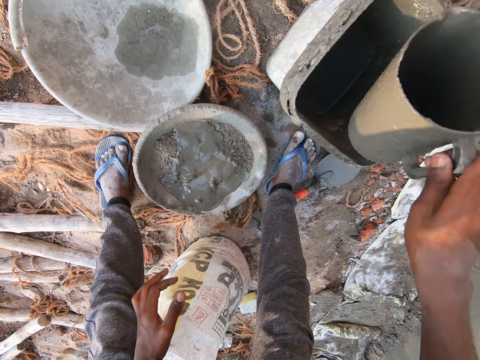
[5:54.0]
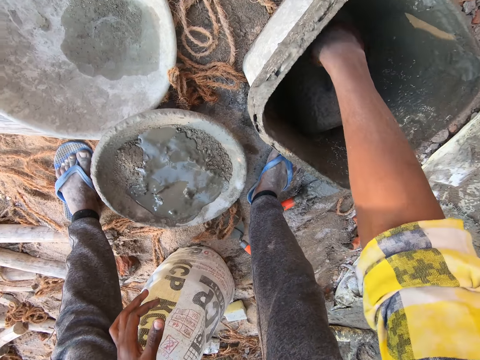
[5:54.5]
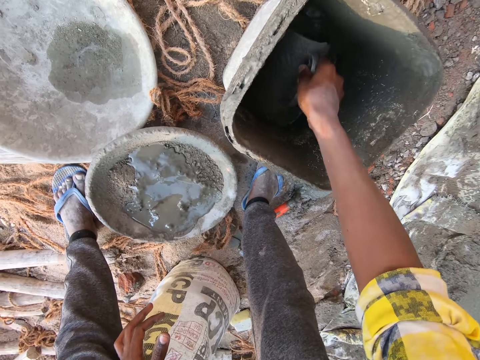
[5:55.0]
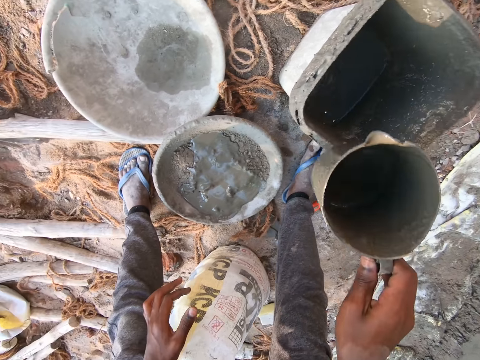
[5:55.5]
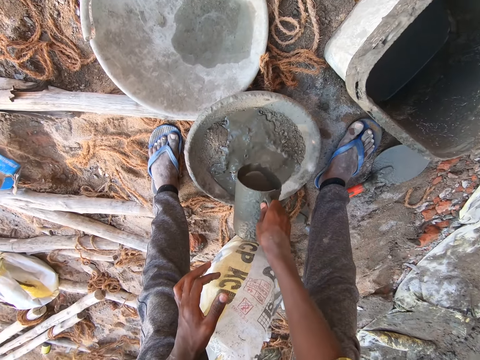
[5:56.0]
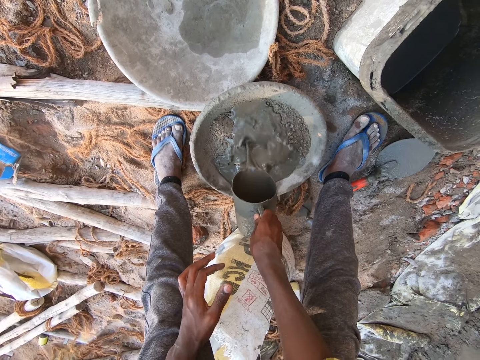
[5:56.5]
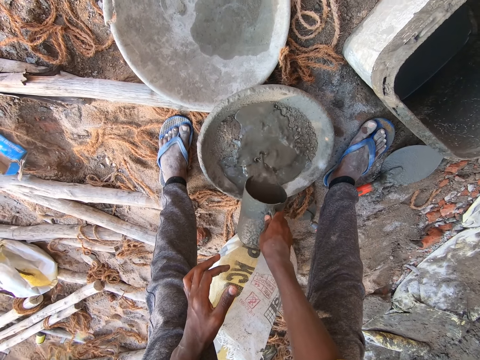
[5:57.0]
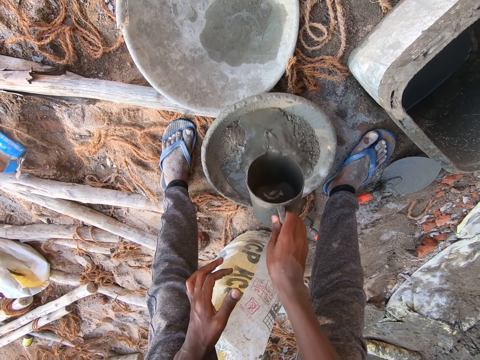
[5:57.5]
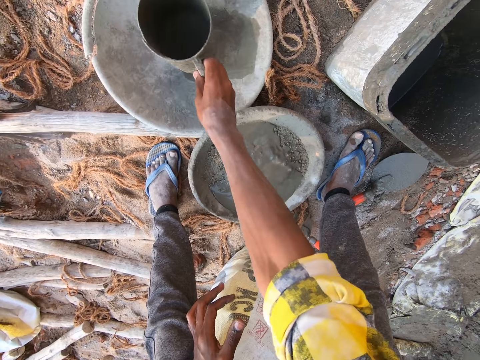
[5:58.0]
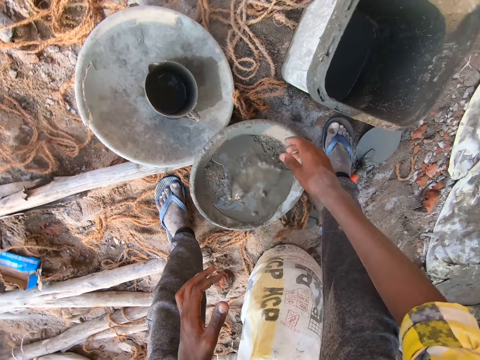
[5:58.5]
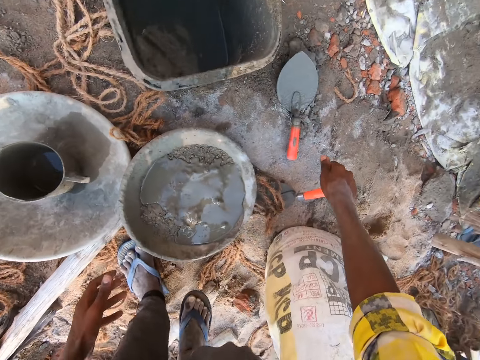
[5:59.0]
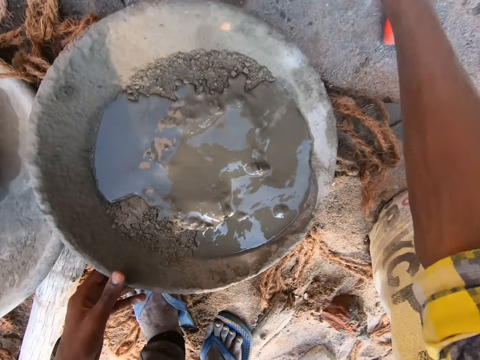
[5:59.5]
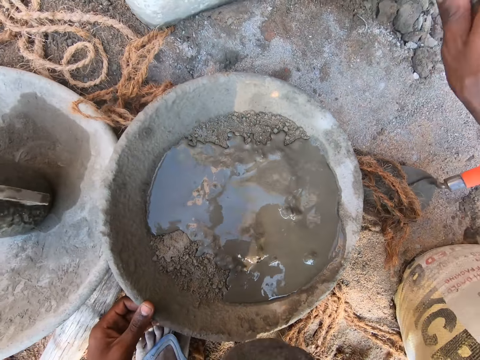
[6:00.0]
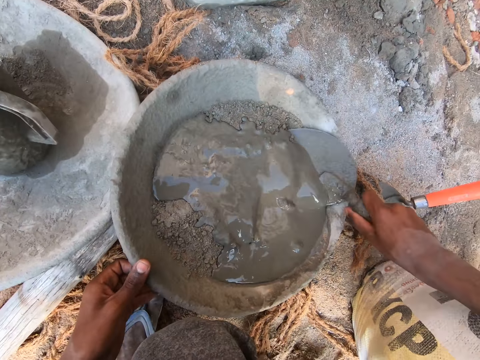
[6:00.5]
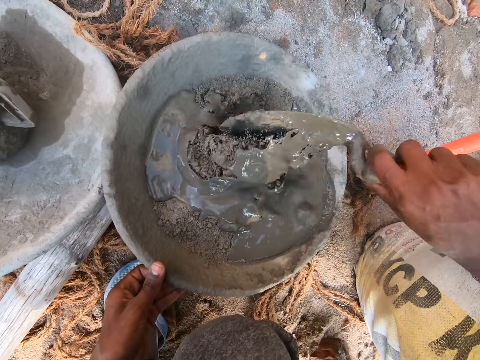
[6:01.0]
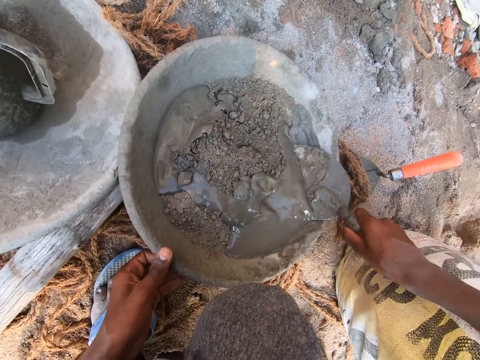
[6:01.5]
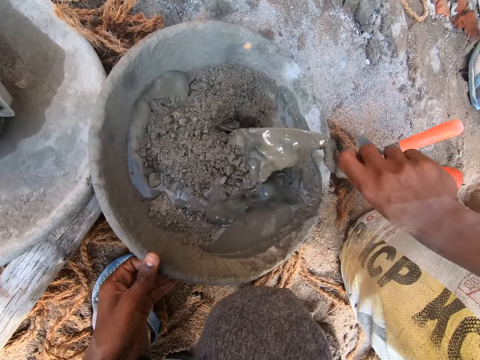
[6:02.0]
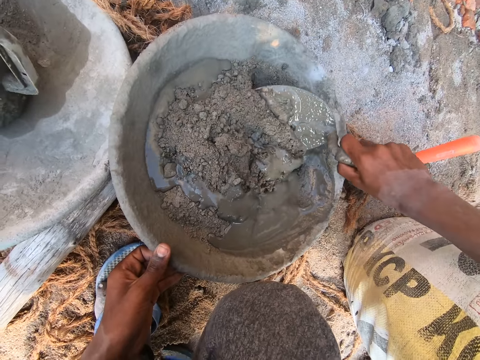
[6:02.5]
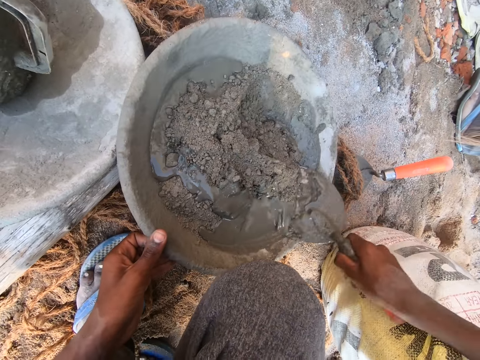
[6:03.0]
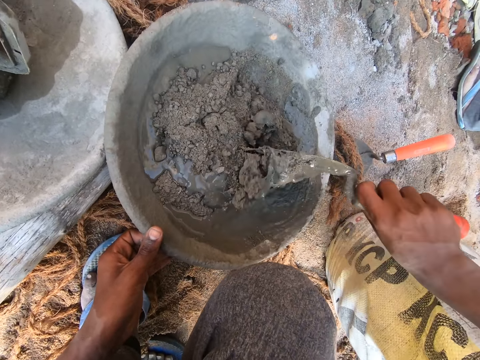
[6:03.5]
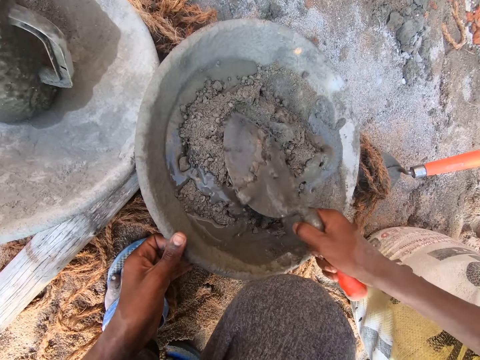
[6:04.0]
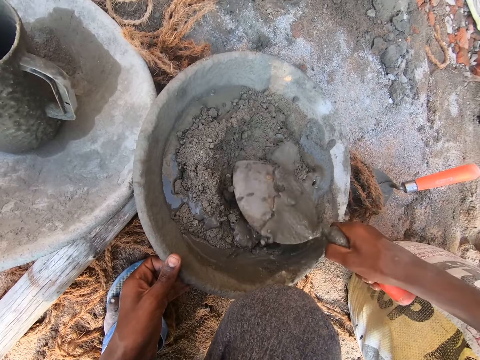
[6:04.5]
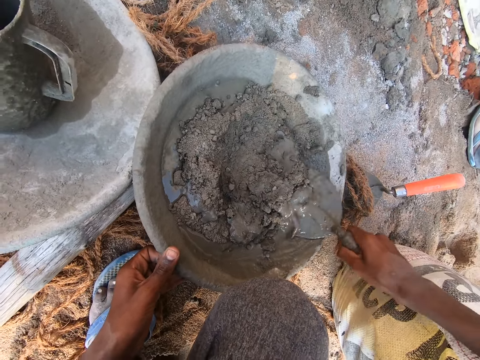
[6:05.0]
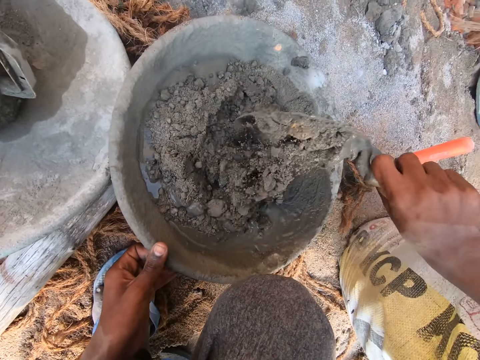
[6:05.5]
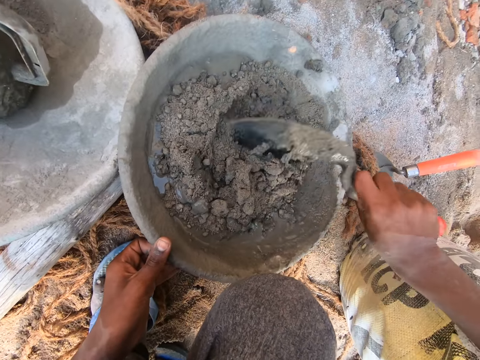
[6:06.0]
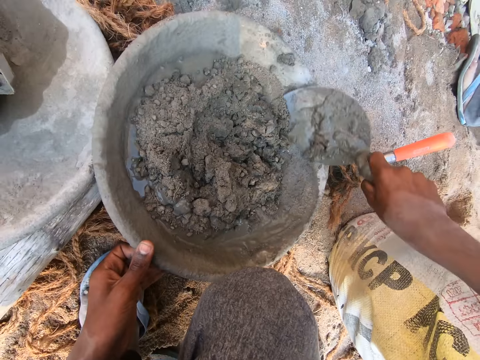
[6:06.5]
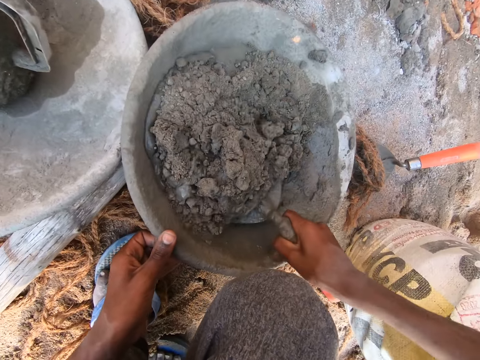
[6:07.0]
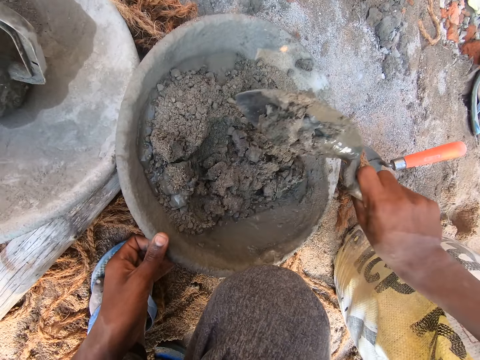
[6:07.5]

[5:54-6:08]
The camera wearer scoops concrete from the bin of concrete with the cup in his right hand. He pours concrete from the cup into the pan of cement with his right hand. He drops the cup in the pan on the ground with his right hand. He picks the hand trowel on the ground with his right hand. He mixes the concrete and cement in the pan on the ground with the hand trowel in his right hand.

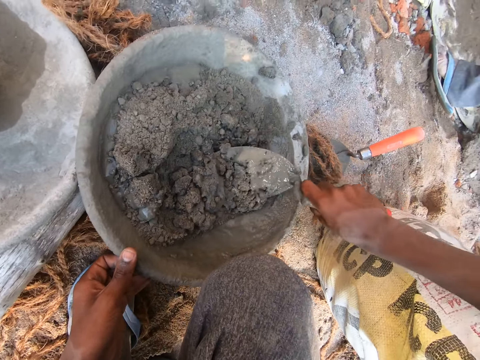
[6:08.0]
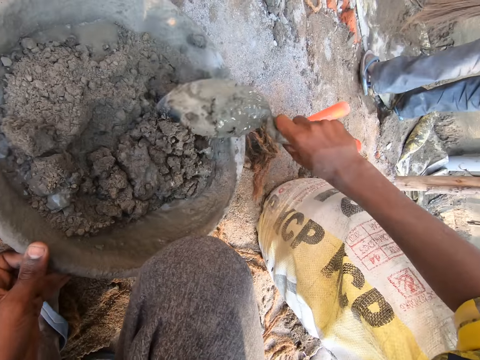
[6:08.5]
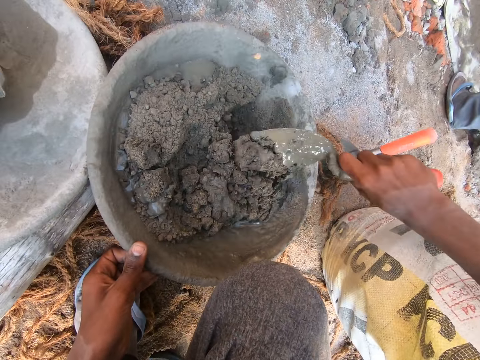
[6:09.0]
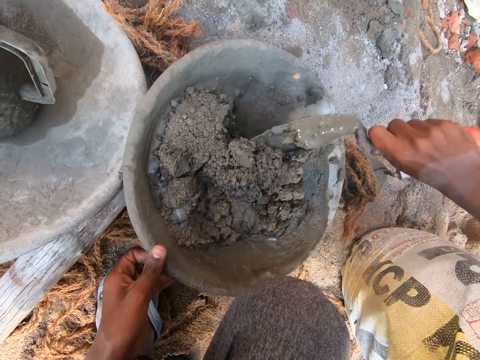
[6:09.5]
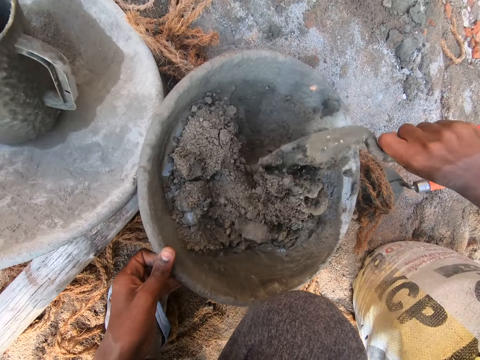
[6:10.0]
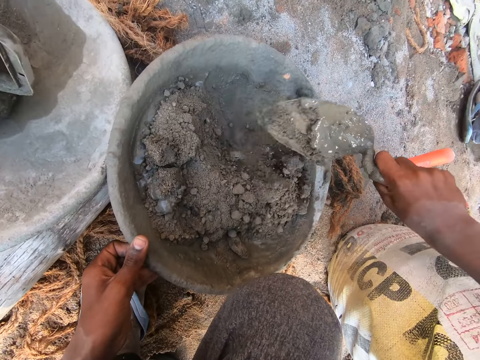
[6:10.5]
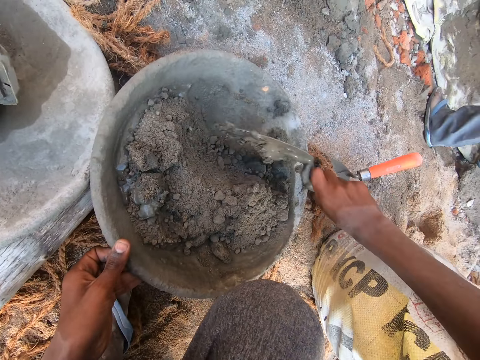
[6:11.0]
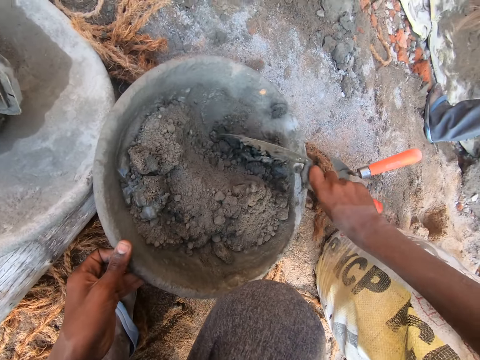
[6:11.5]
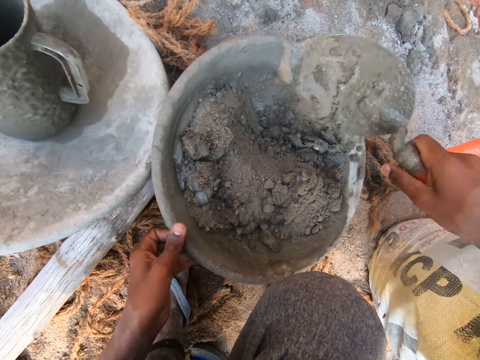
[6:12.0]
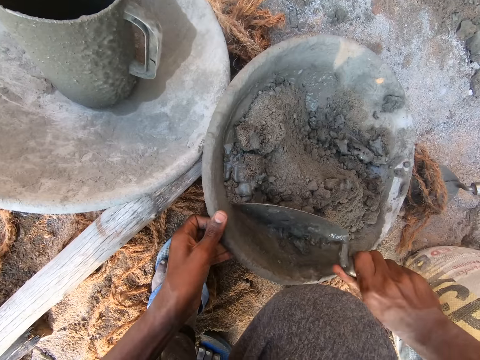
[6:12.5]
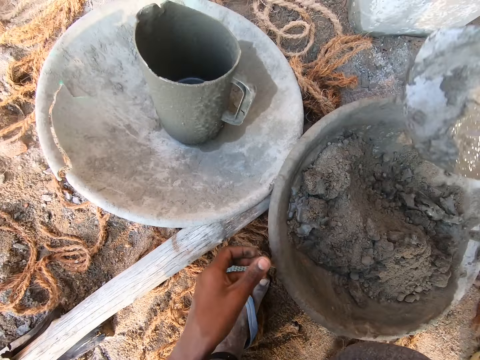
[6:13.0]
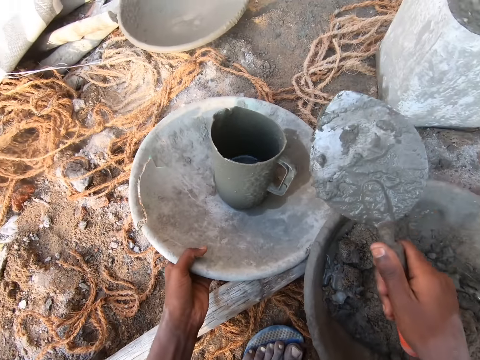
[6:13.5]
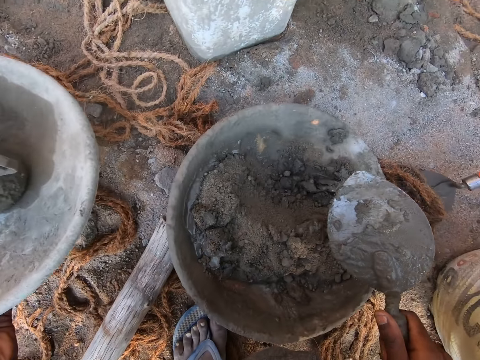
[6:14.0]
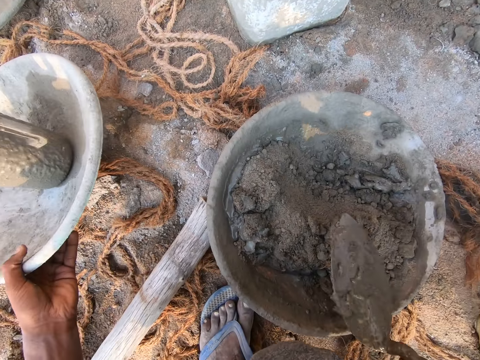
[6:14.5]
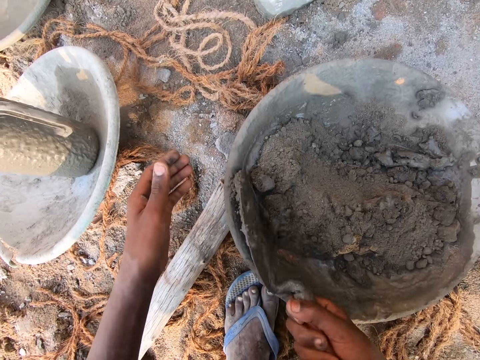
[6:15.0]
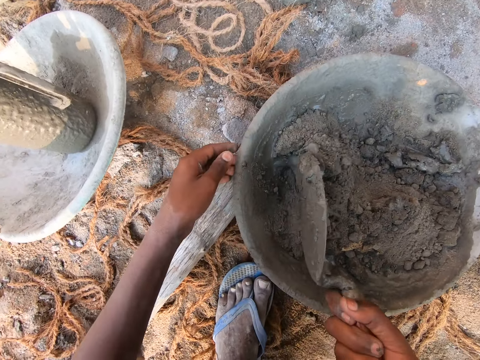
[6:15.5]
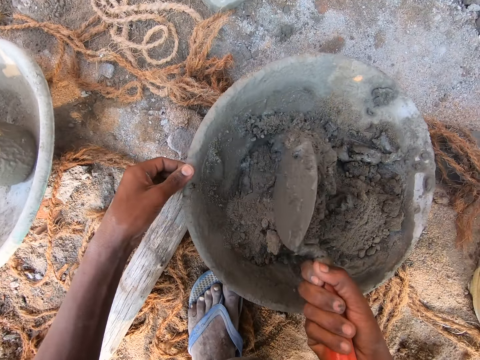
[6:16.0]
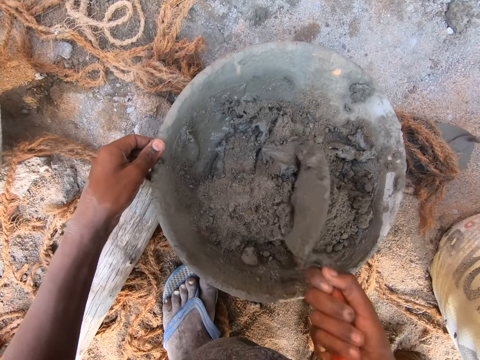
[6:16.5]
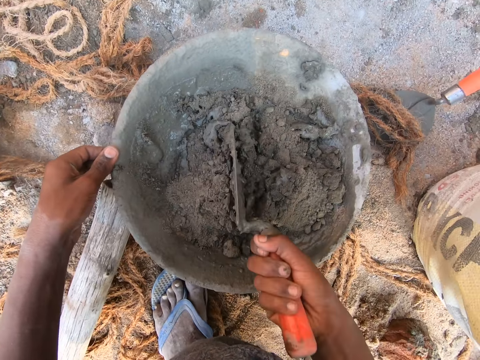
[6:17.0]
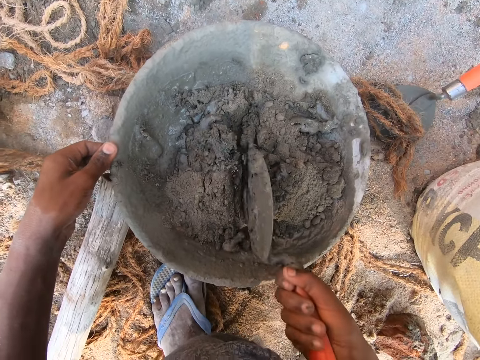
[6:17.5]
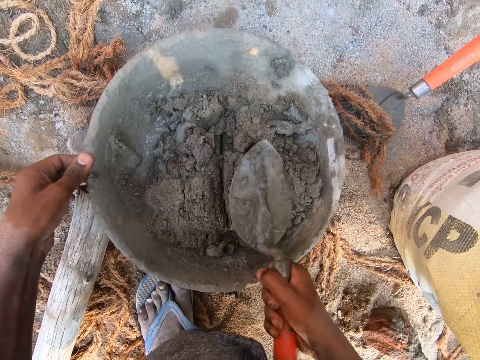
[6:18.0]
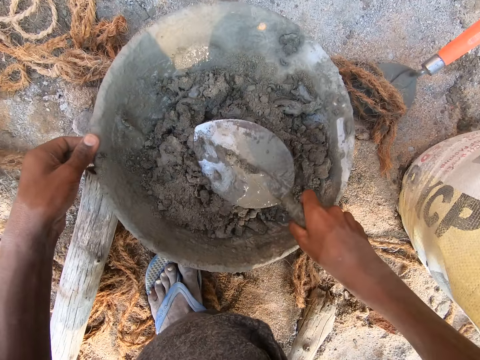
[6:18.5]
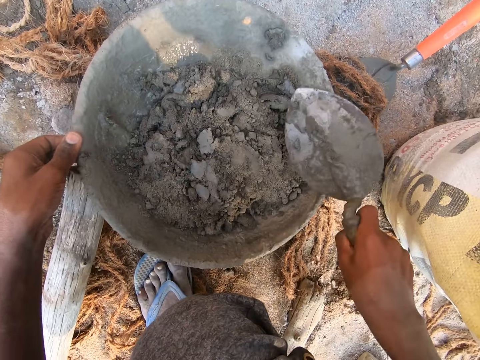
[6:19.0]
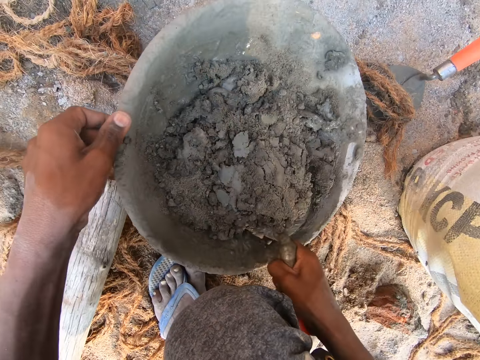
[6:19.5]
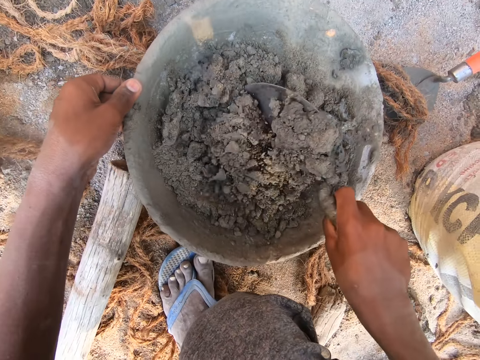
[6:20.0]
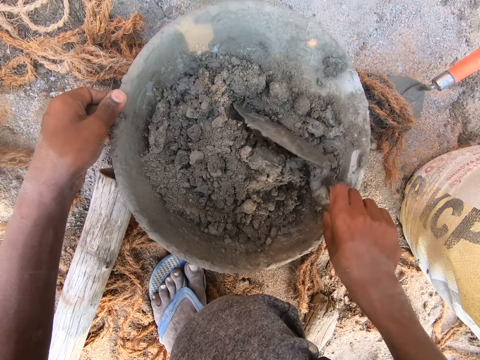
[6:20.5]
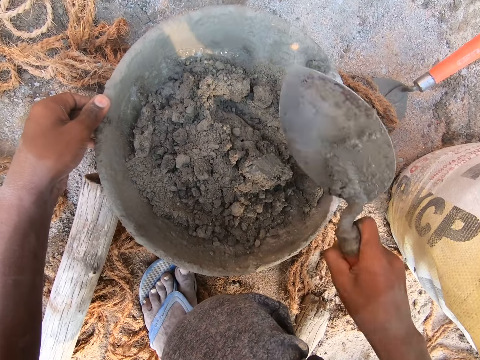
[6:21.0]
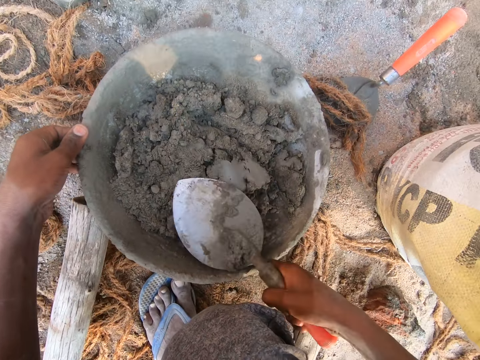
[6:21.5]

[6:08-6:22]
The camera wearer hits a head pan with a trowel. He moves the pan and cup on the ground with his left hand. He mixes mortar in the head pan with the trowel.
